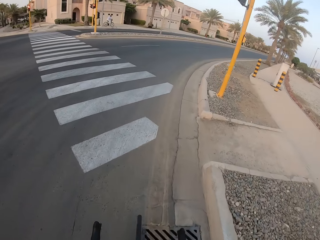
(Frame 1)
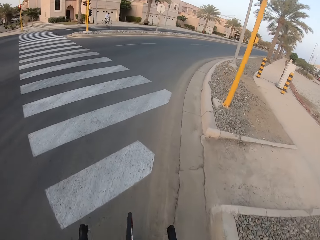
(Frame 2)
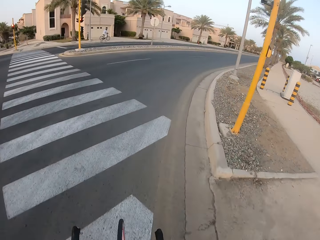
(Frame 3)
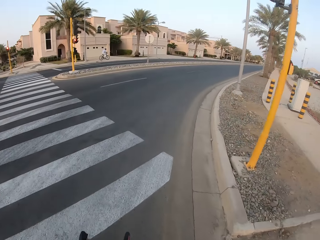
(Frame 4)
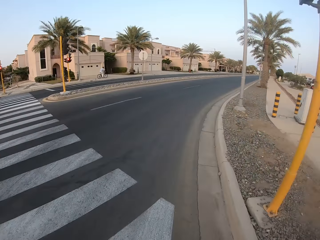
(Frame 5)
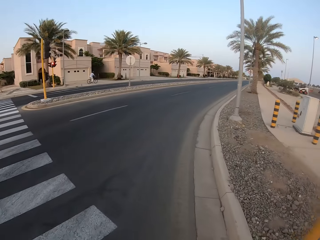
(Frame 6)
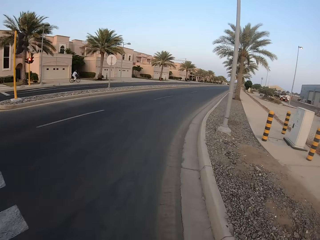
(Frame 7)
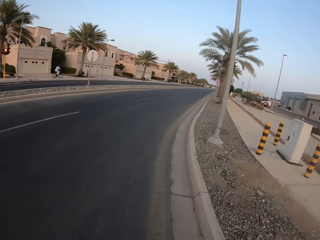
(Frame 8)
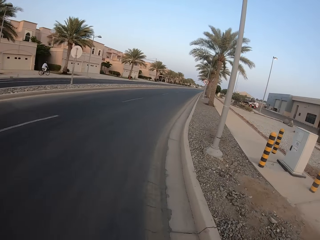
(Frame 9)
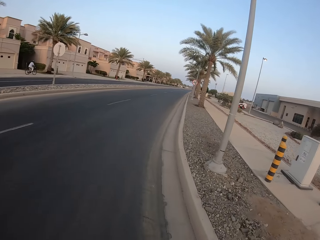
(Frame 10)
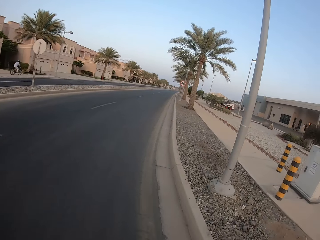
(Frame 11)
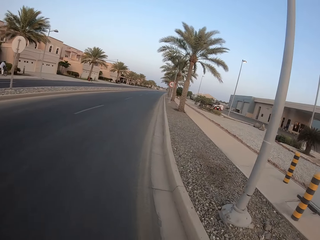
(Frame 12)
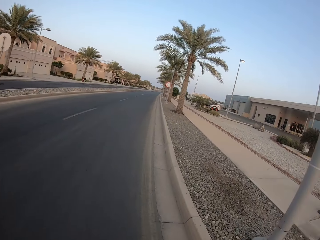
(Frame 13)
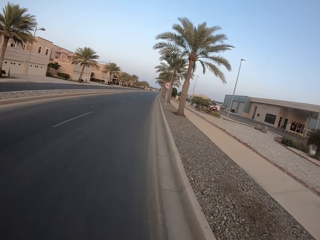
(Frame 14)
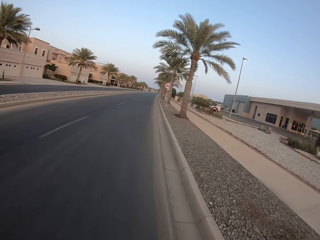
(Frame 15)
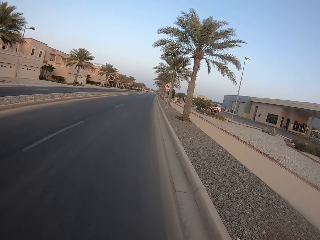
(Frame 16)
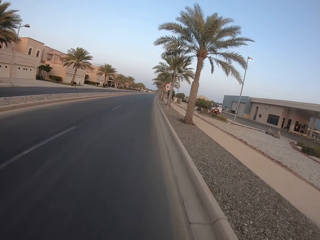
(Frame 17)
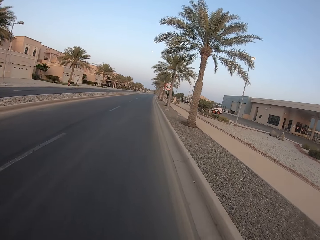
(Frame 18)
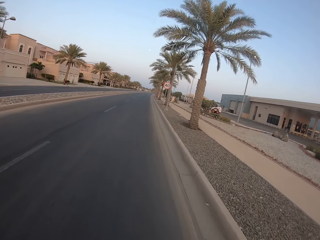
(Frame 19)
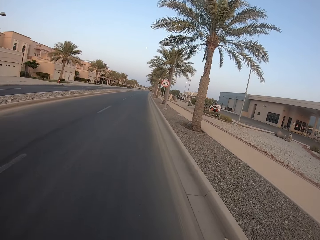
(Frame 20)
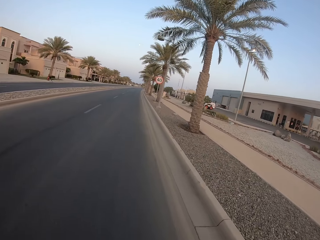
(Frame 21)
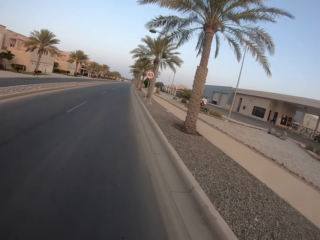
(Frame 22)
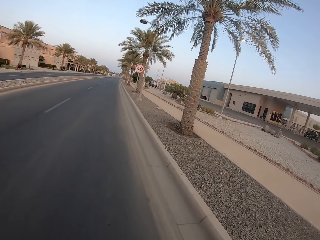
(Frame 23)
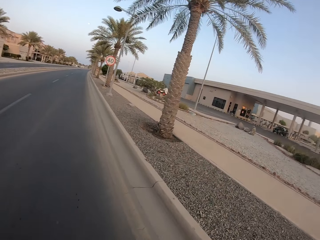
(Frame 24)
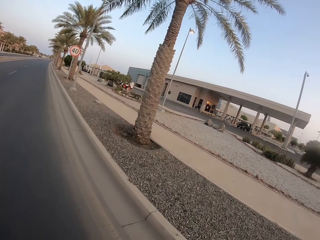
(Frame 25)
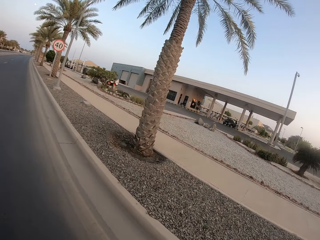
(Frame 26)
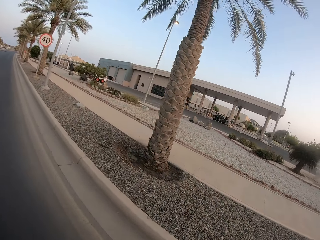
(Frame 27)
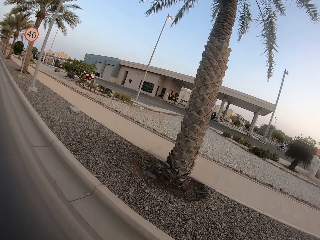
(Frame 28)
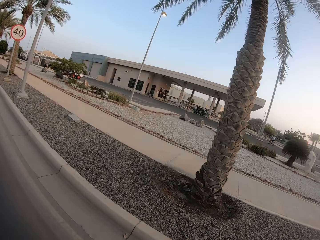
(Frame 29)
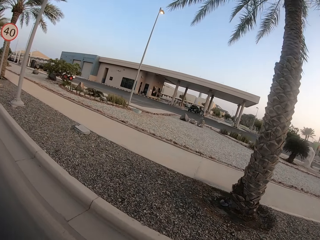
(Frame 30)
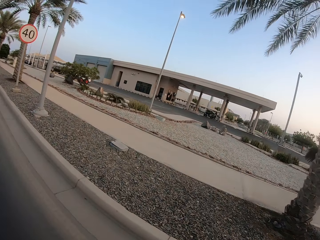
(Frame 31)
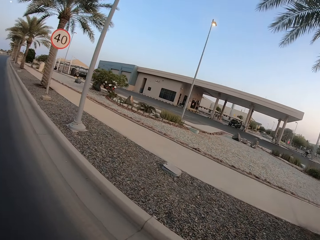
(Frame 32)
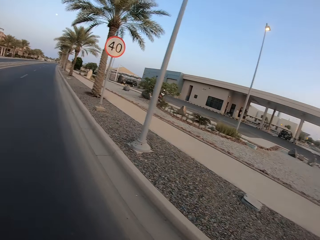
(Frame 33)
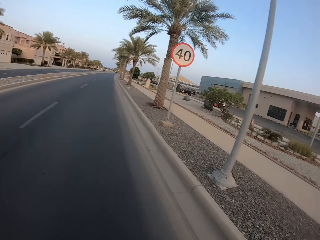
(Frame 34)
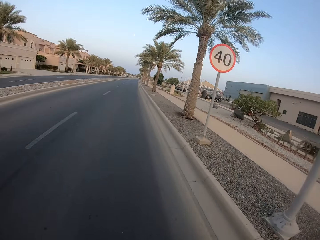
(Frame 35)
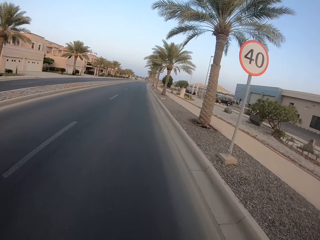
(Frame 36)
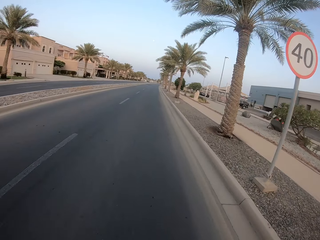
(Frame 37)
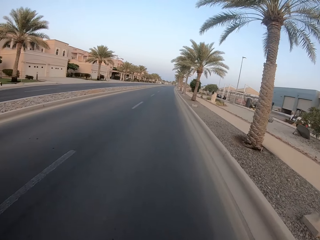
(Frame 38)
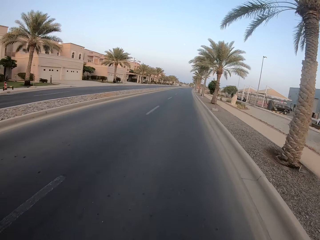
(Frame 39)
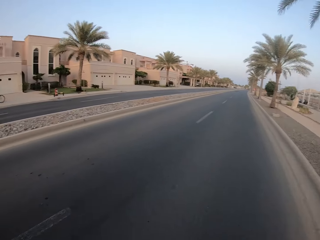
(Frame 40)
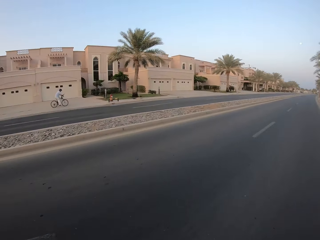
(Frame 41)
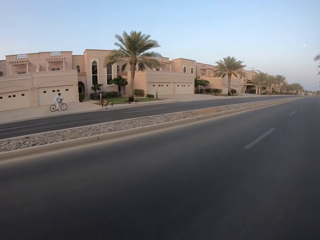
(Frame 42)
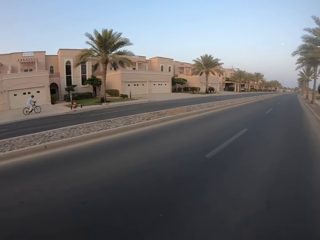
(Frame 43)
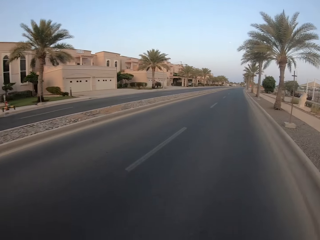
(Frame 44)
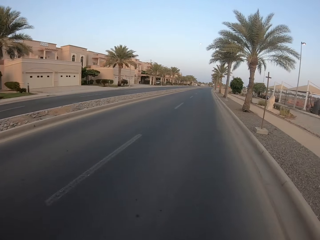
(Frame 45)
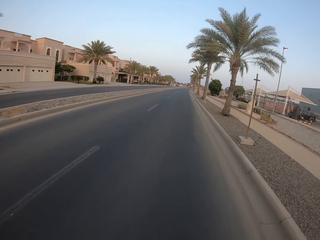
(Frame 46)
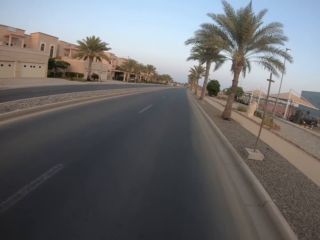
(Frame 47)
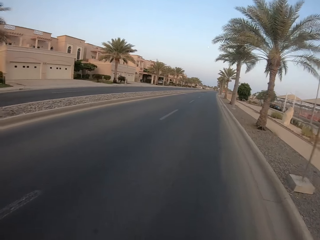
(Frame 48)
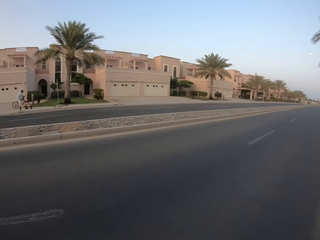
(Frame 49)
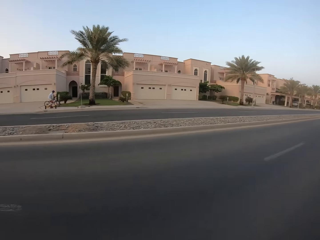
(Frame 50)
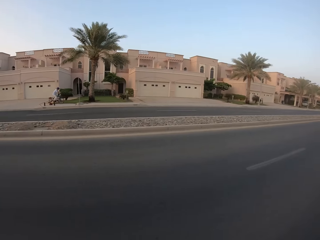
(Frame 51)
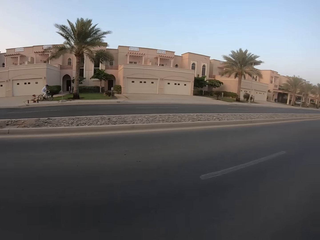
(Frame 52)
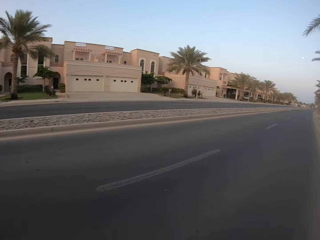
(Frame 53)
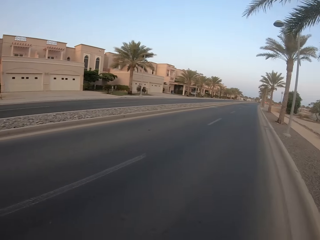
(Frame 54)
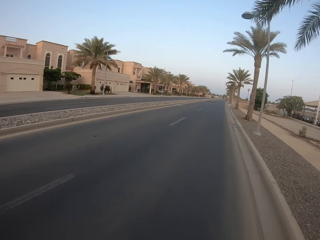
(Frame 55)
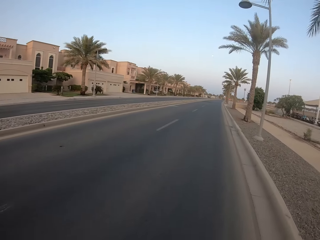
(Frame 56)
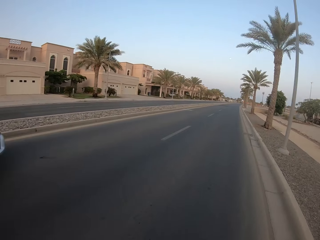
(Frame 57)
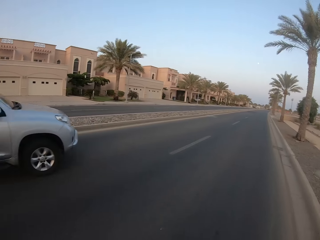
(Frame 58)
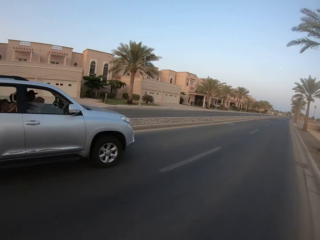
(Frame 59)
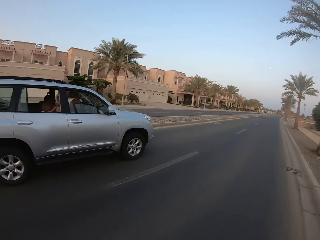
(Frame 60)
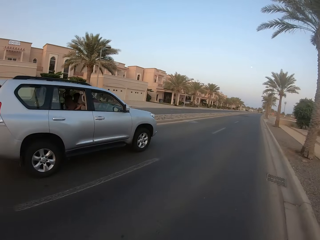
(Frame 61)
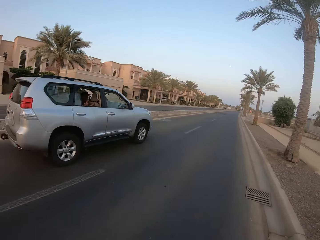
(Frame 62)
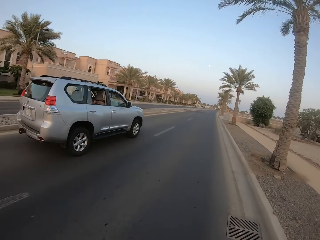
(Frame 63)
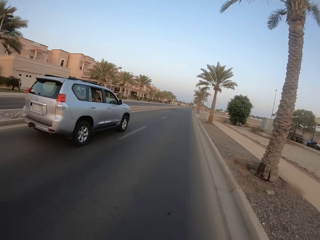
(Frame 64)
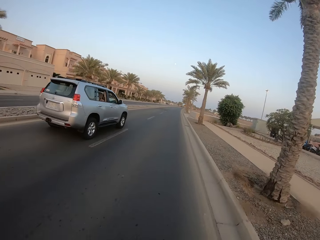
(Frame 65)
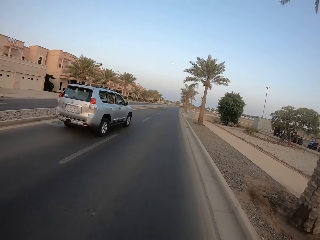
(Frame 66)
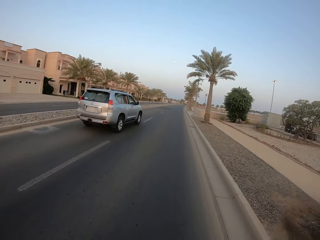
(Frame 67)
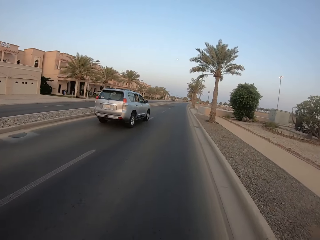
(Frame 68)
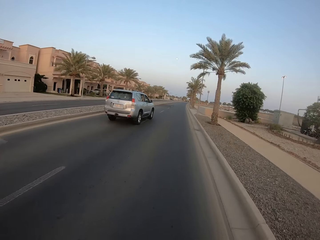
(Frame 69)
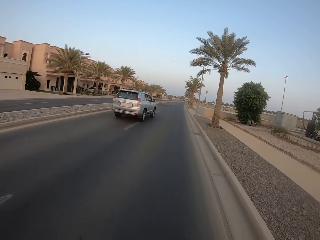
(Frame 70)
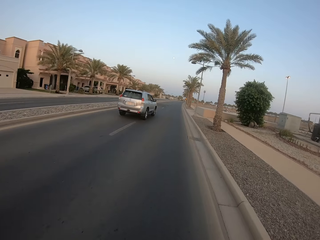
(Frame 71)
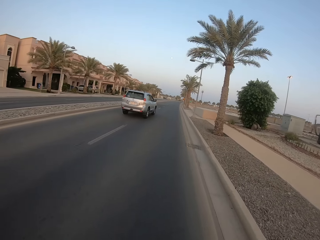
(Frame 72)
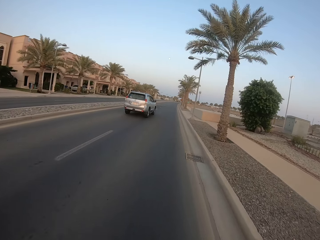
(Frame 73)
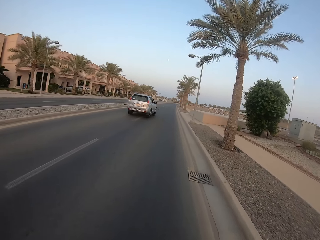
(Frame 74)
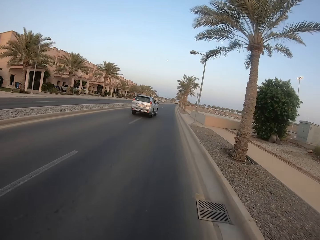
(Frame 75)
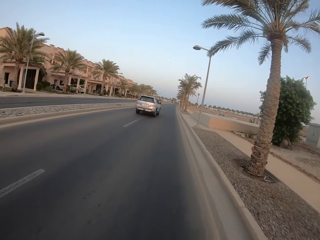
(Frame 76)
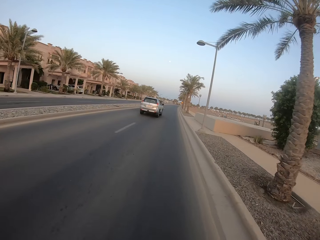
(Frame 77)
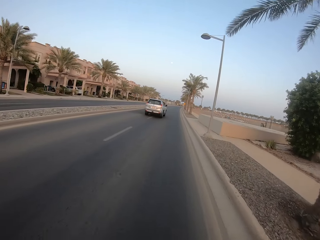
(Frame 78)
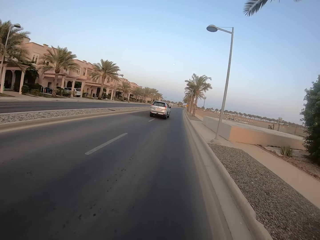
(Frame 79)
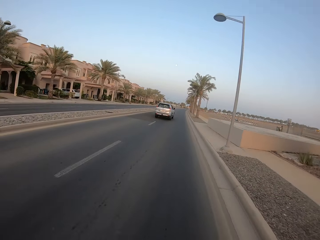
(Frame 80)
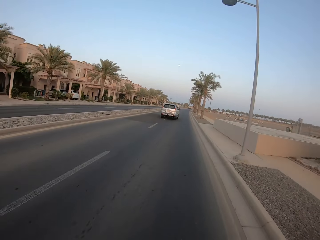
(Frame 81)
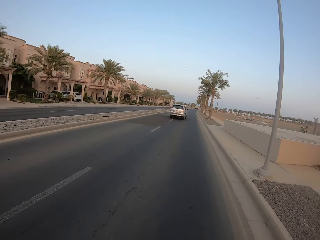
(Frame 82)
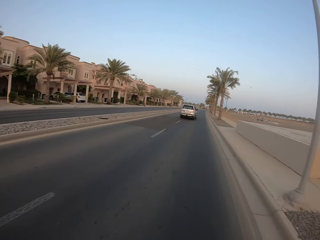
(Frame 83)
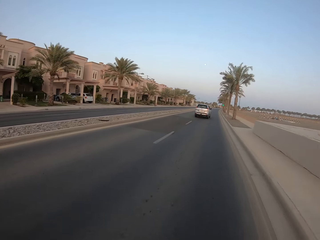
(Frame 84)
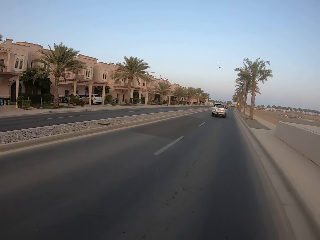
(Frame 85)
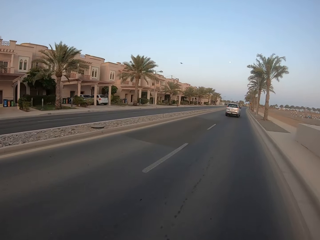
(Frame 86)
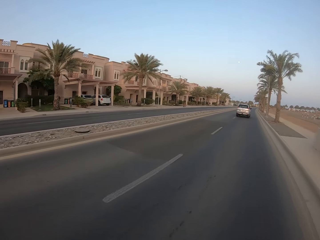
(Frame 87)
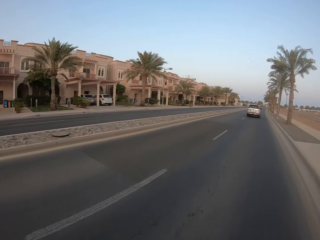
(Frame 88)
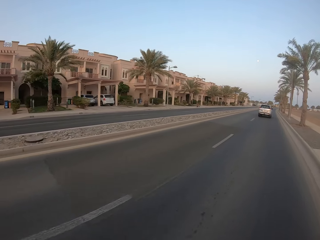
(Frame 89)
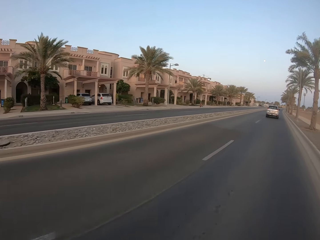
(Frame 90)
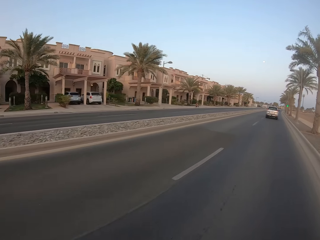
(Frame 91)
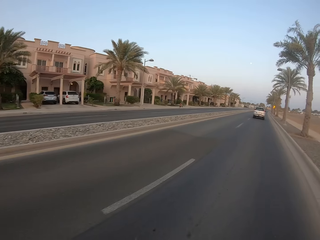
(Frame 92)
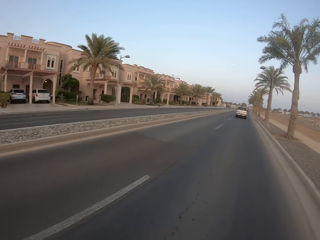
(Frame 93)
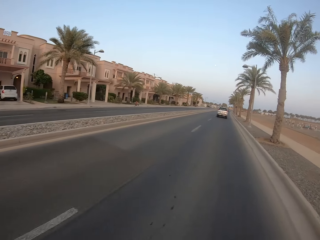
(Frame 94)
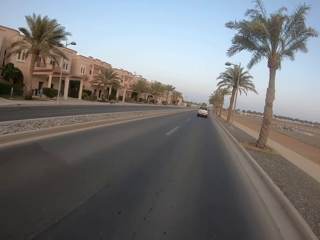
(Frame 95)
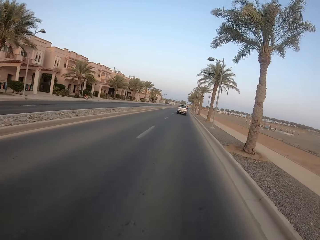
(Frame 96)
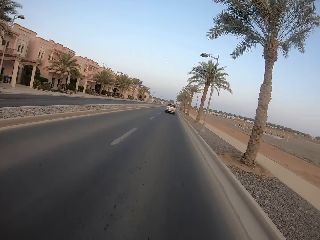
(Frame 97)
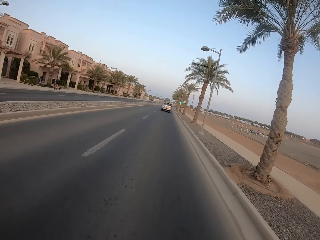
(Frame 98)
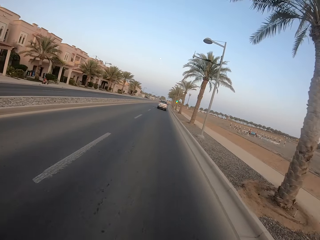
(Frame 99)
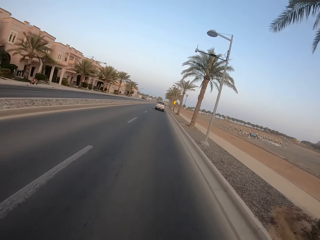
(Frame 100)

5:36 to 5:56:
The camera wearer looks forward. They look right. They look left. They look forward.

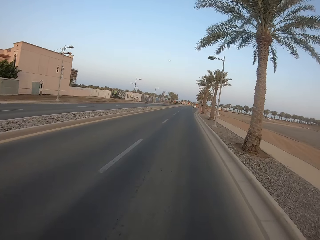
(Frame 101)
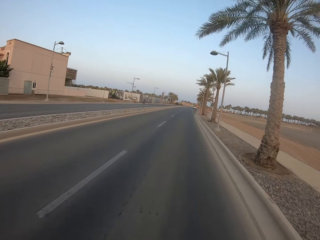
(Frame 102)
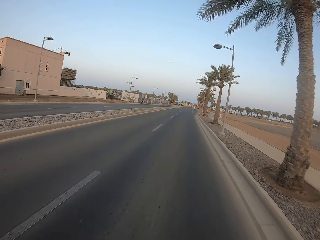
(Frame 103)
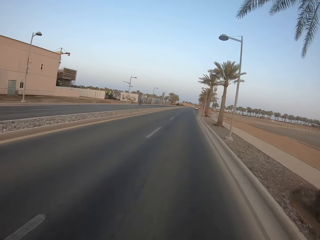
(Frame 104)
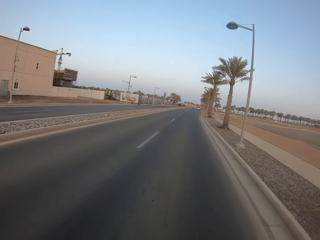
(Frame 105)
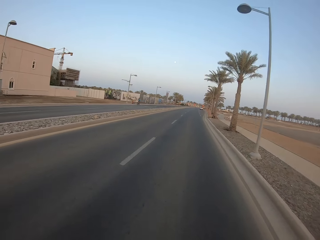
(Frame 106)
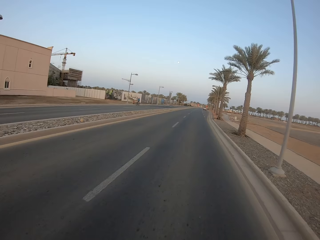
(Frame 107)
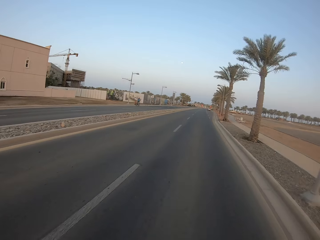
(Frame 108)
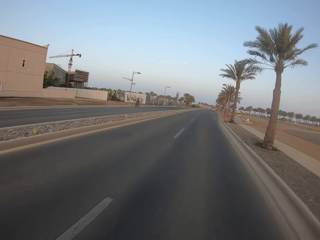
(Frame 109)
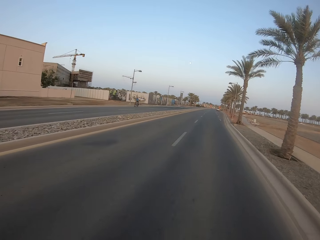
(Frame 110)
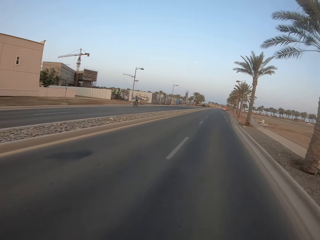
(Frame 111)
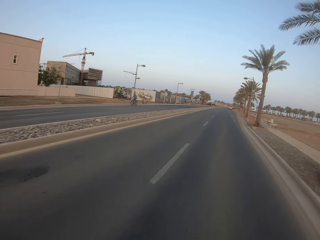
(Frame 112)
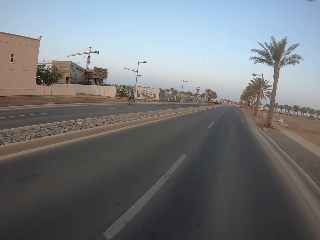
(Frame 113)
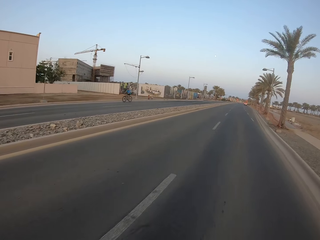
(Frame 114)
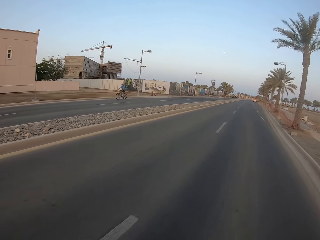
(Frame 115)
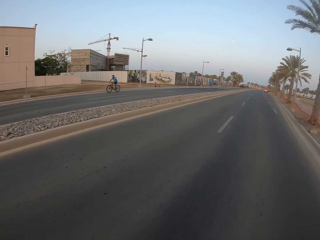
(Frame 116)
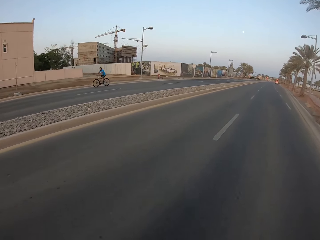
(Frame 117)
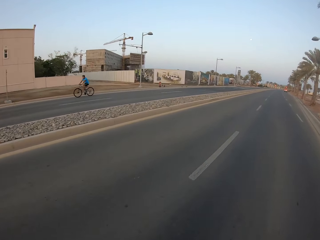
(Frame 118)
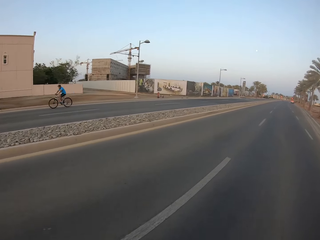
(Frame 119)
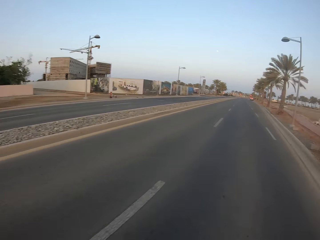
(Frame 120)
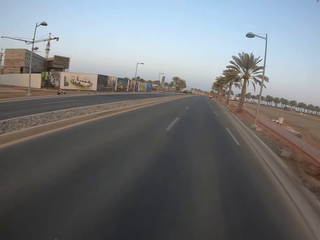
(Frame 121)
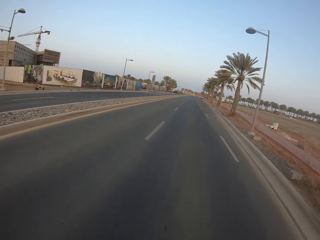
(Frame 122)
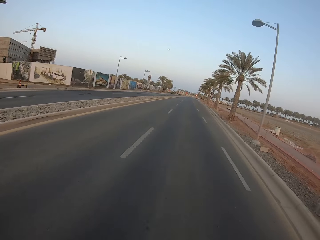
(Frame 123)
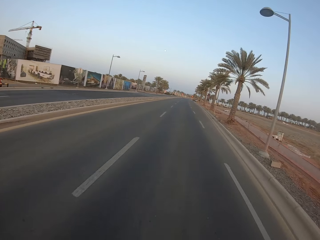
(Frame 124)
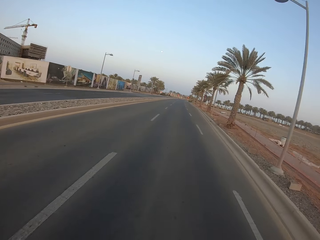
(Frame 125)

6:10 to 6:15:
The camera wearer rotates the camera.
